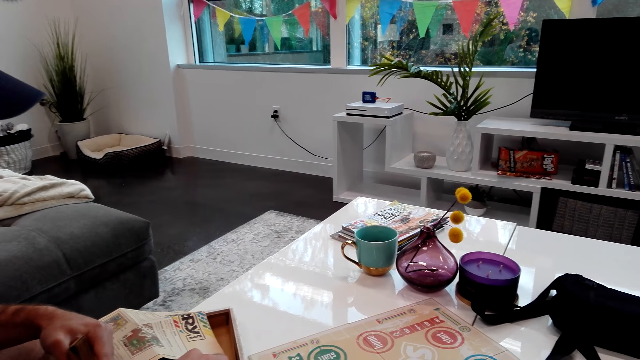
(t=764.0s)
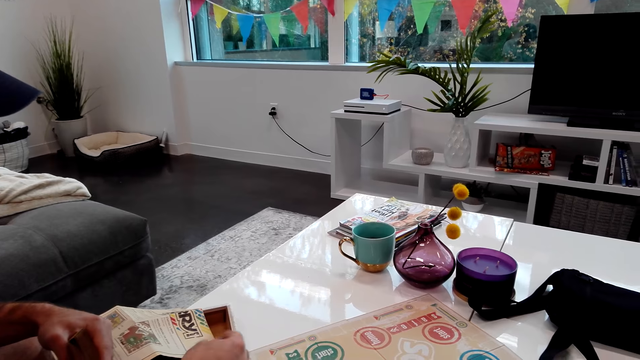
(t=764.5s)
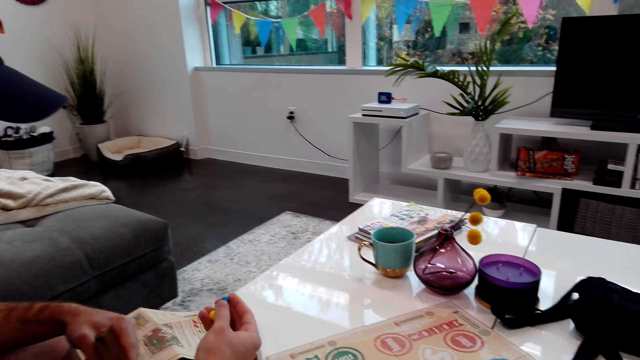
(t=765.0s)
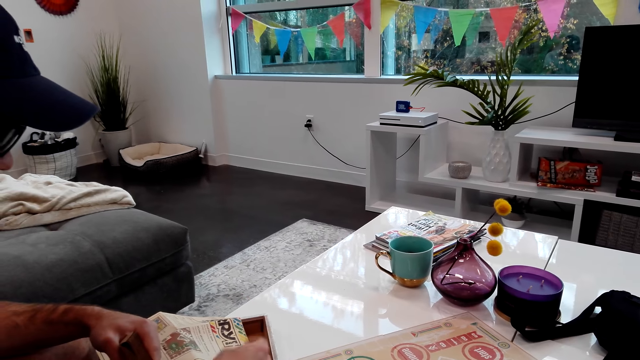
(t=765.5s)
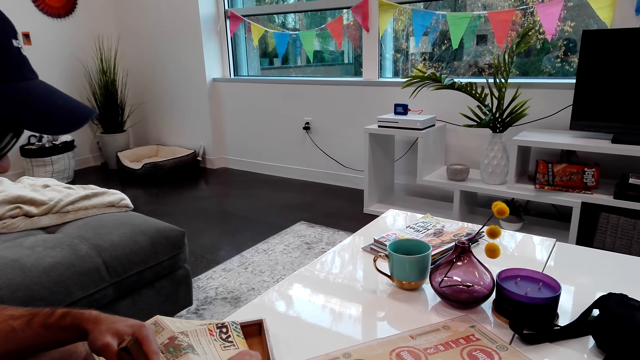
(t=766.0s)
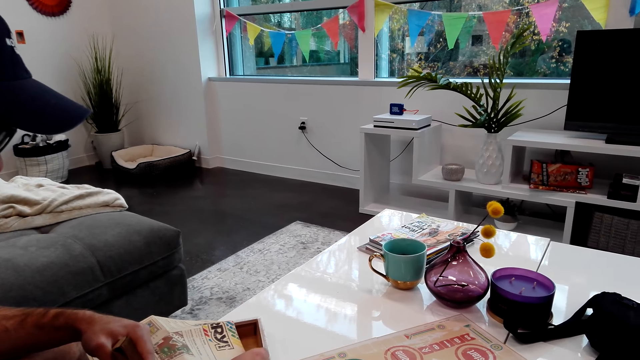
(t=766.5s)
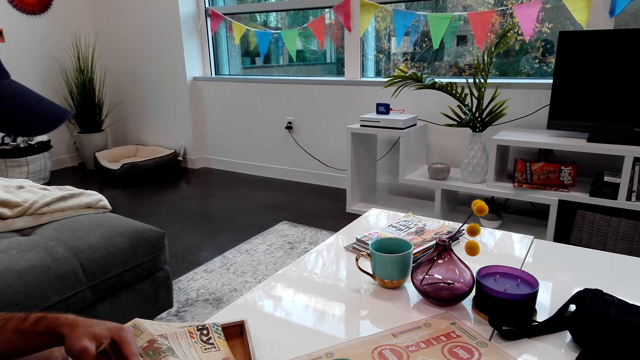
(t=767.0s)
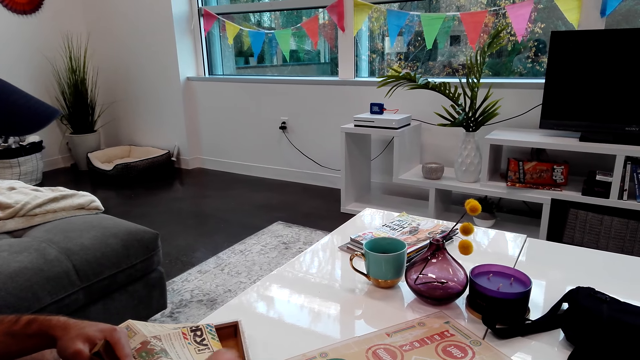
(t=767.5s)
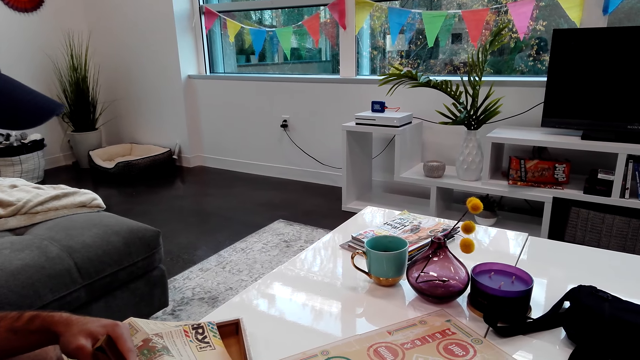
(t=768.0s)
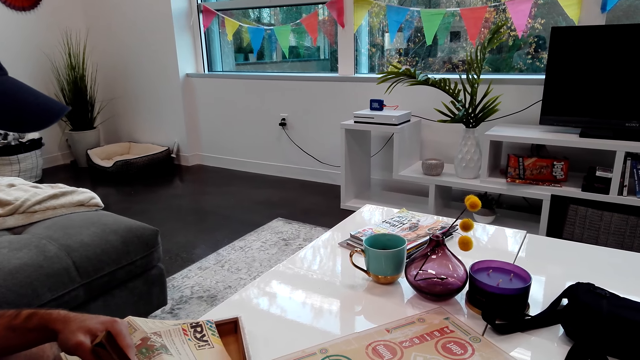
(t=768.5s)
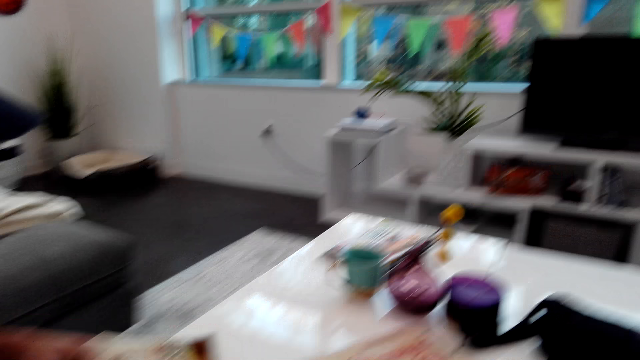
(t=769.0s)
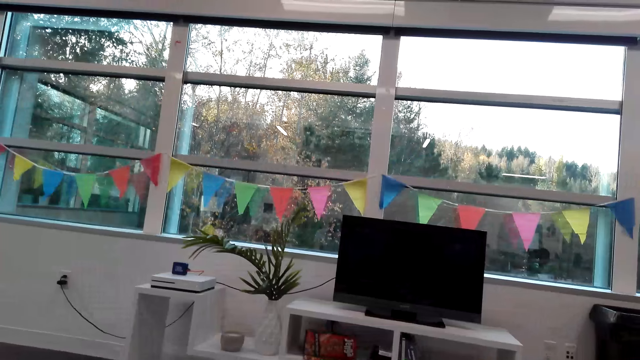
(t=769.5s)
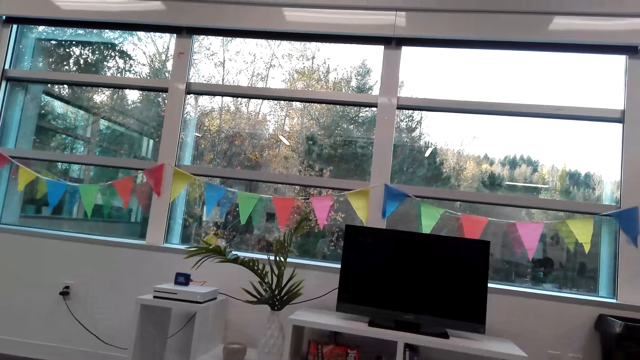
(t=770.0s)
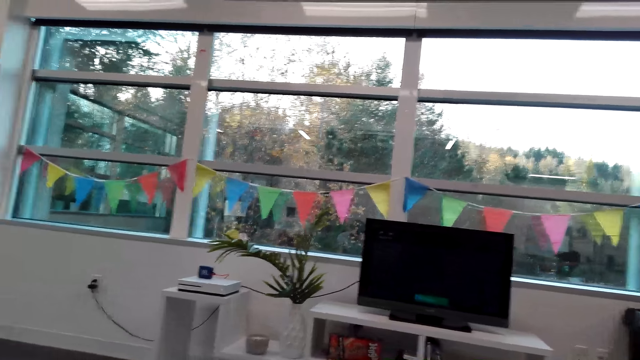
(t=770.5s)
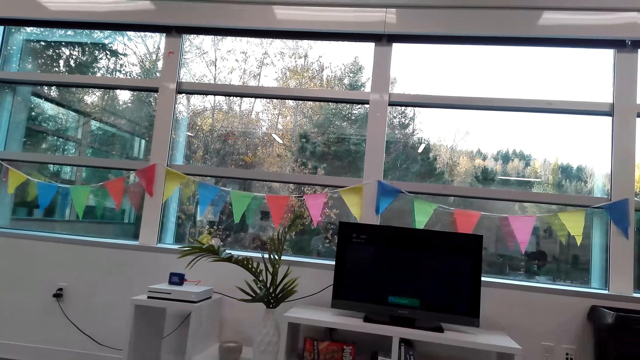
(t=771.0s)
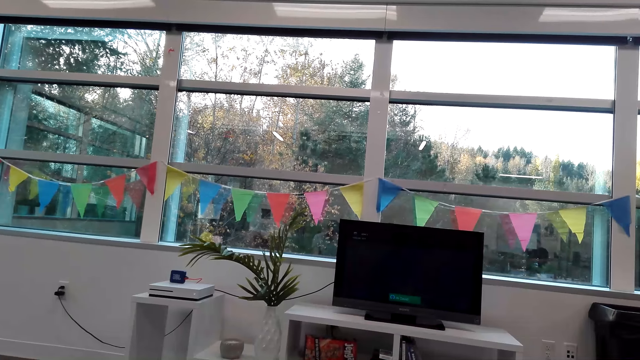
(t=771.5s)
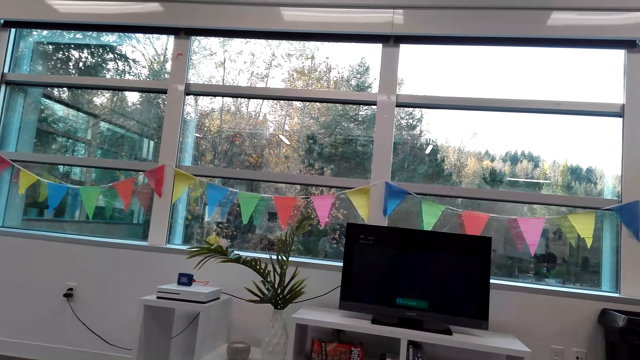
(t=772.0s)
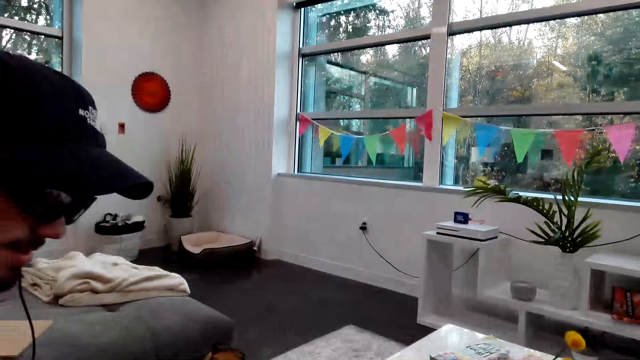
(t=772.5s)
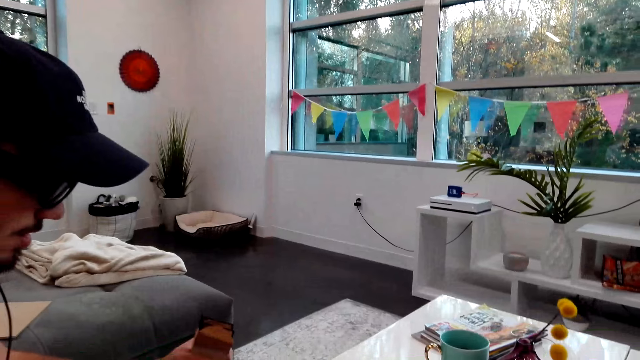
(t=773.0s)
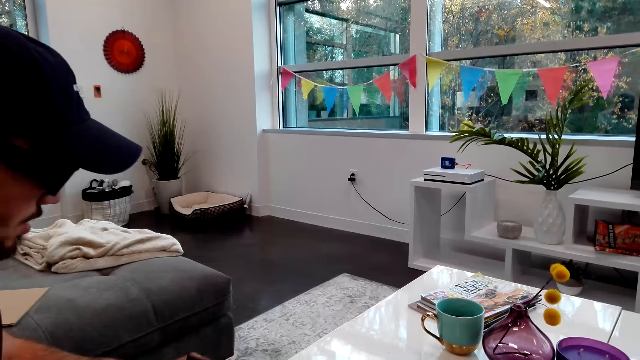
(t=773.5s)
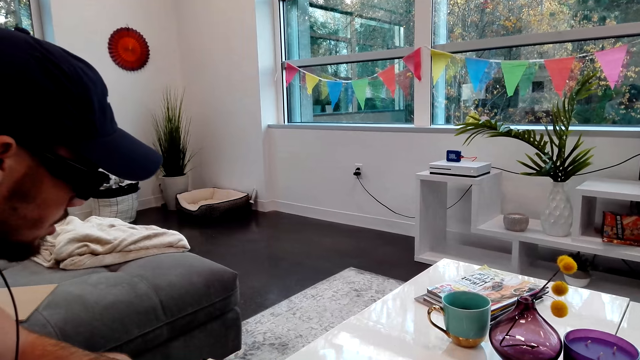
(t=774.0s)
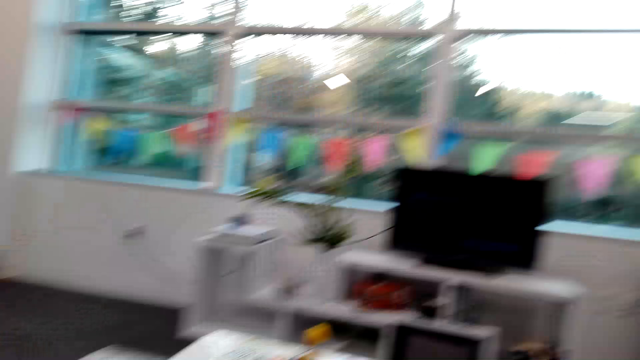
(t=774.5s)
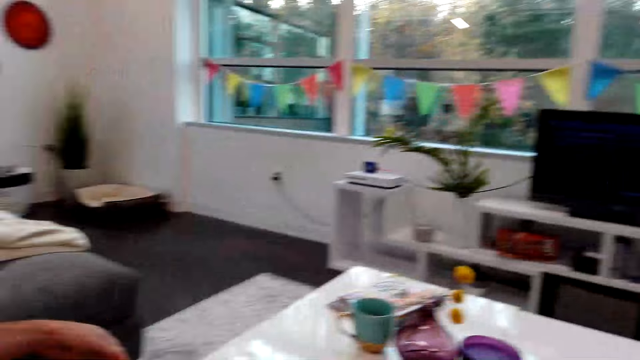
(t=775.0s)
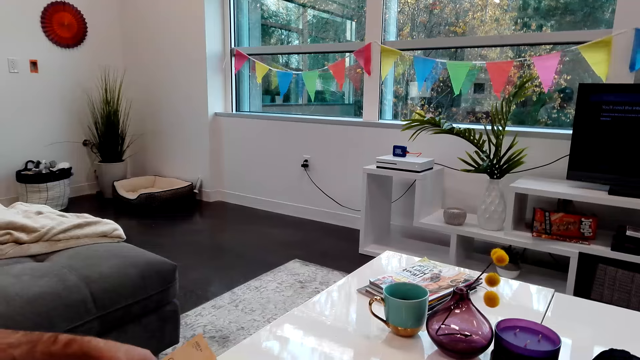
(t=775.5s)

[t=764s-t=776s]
A man picks up a dominoes. The camera wearer switches on the television. They turn around the room.

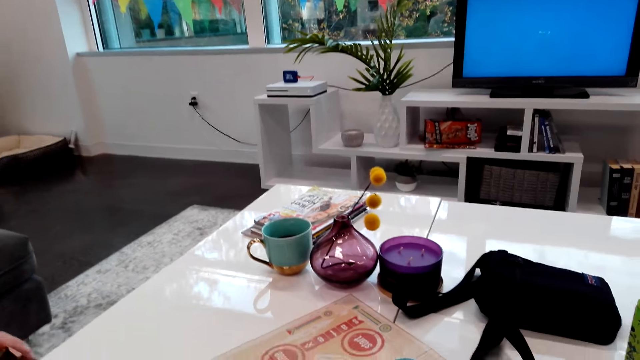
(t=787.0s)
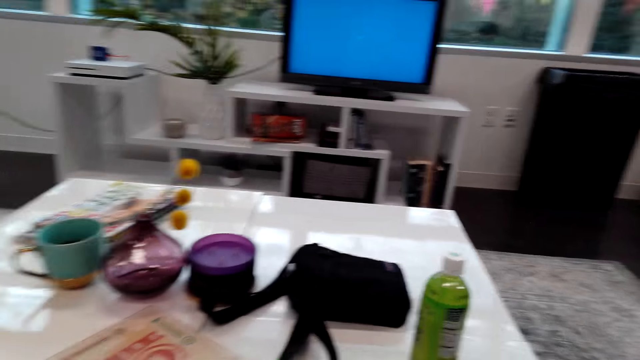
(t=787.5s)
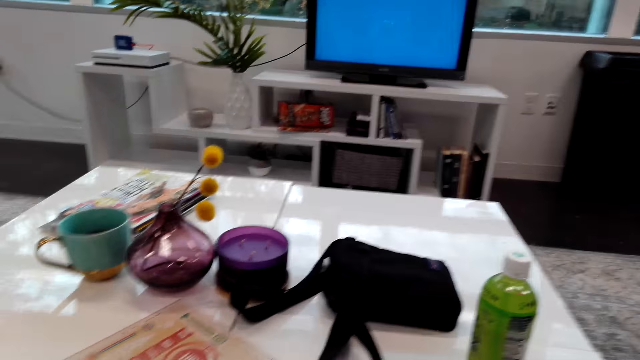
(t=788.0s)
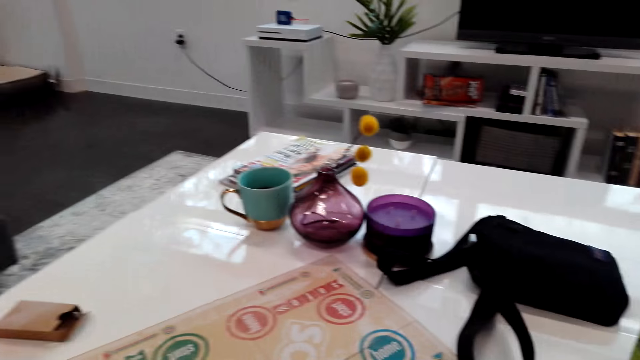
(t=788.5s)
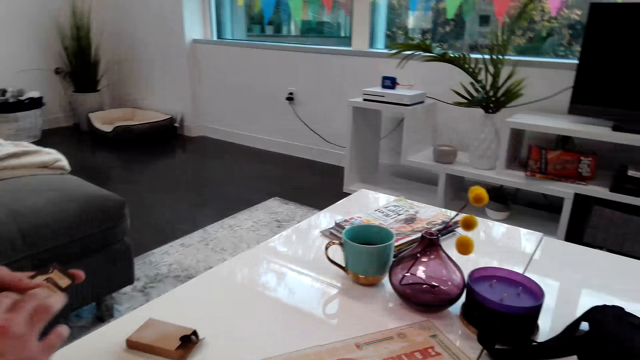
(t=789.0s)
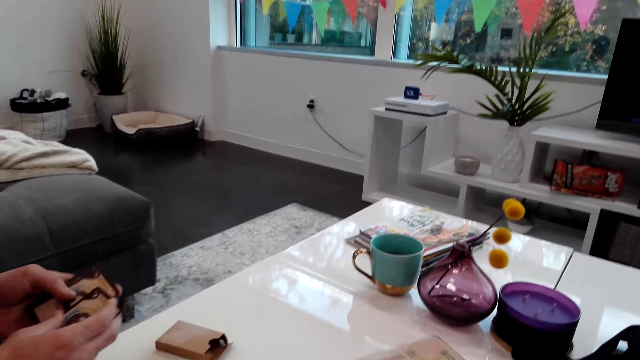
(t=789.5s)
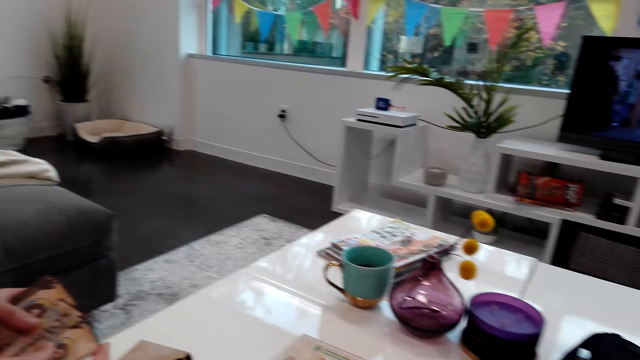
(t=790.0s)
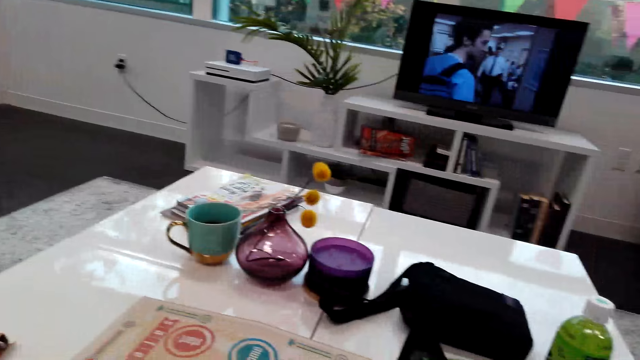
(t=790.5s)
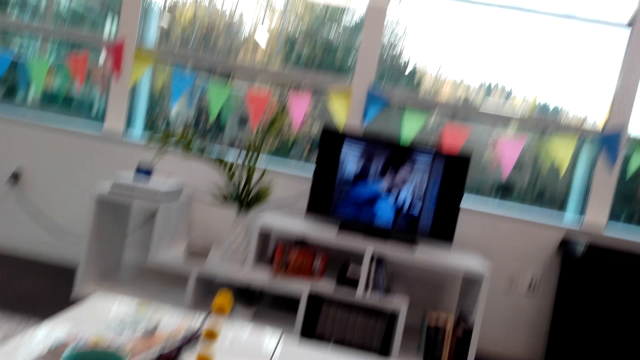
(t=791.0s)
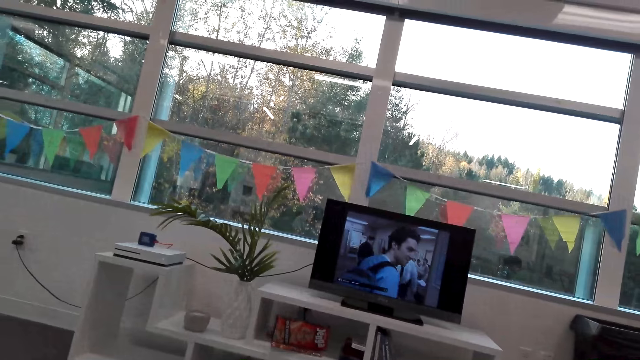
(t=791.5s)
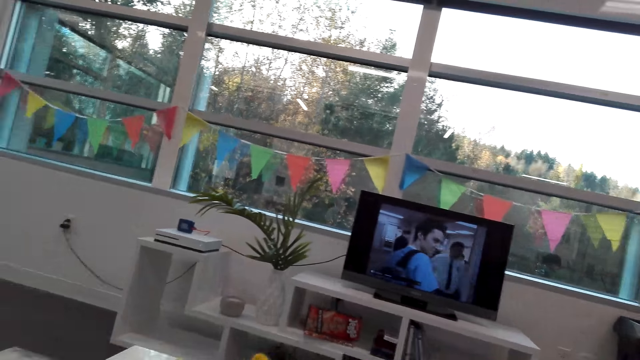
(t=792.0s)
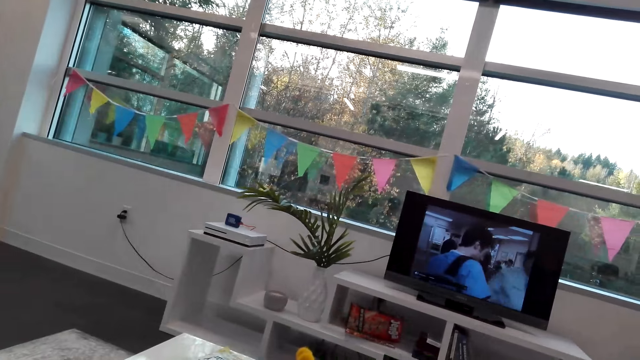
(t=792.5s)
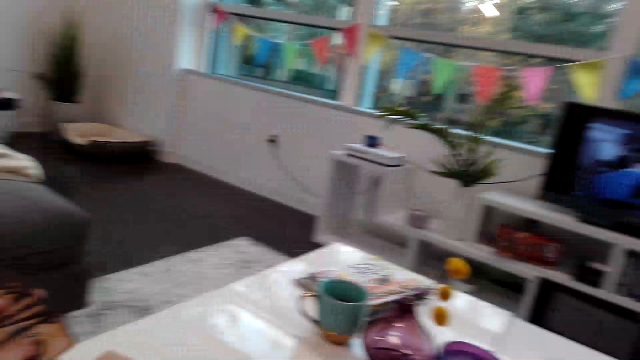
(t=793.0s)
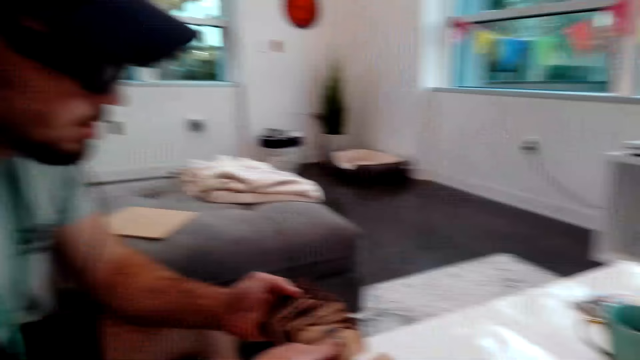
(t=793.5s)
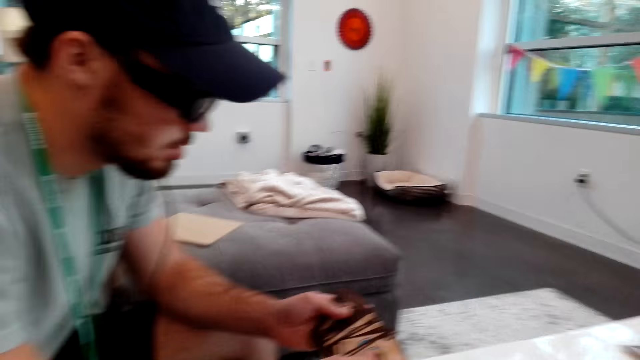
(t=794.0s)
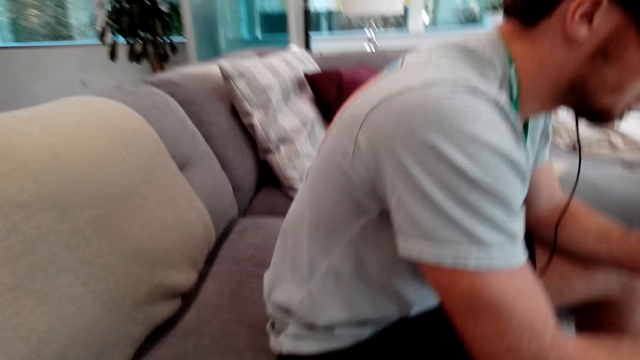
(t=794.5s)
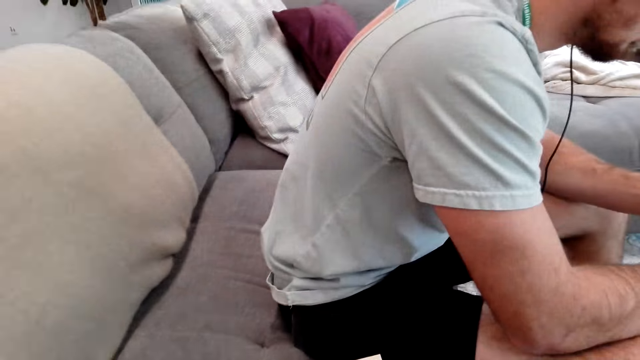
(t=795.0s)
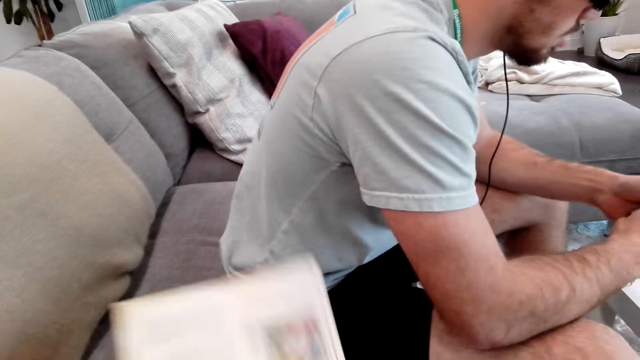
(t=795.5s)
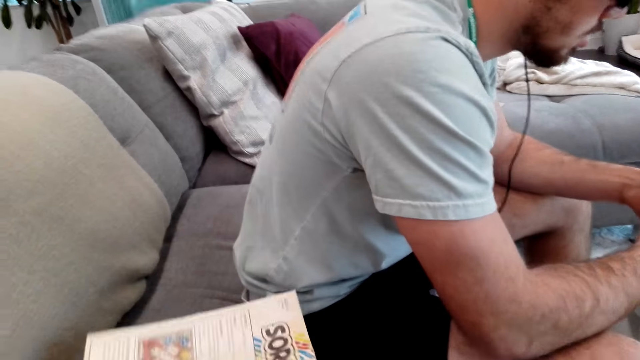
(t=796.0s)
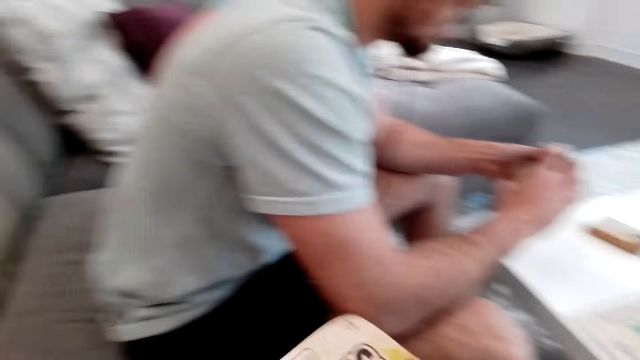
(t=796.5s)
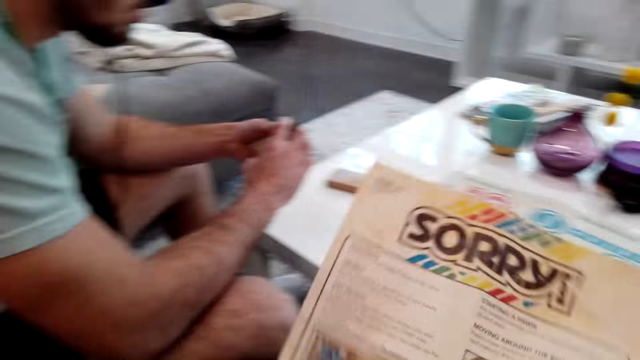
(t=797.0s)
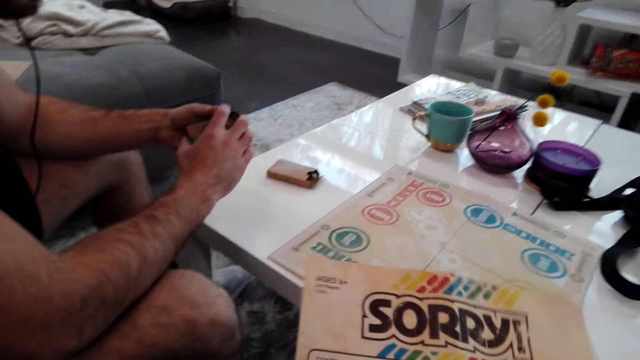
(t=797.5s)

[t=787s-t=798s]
A man shuffles the cards. The camera wearer turns around the room. The man shuffles the cards. The camera wearer turns around the room.
